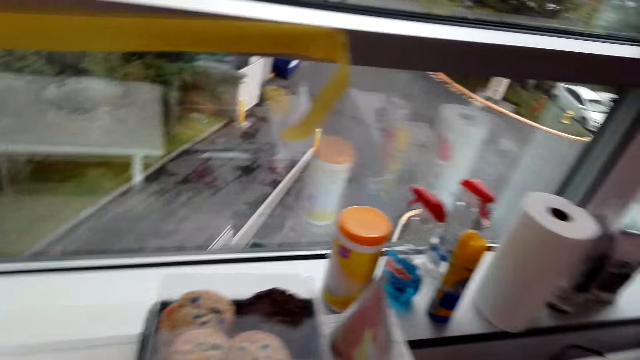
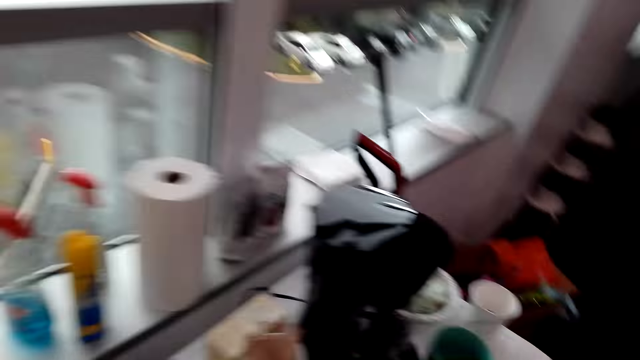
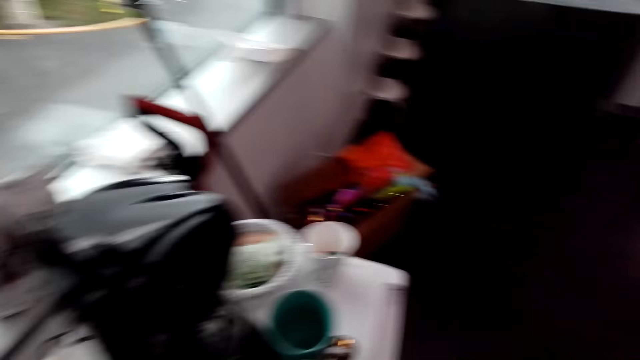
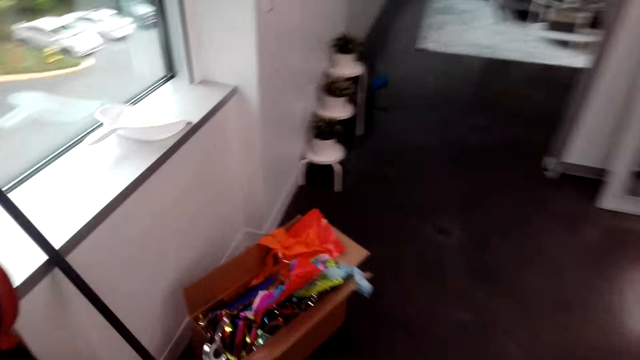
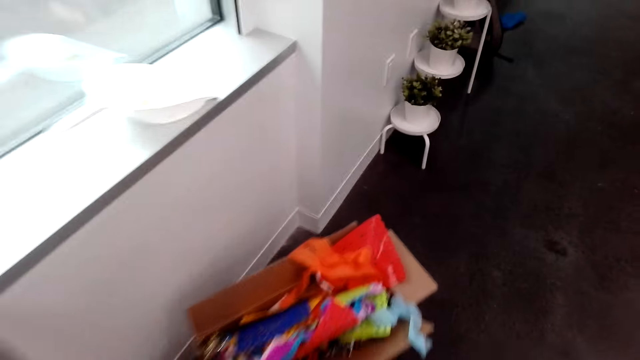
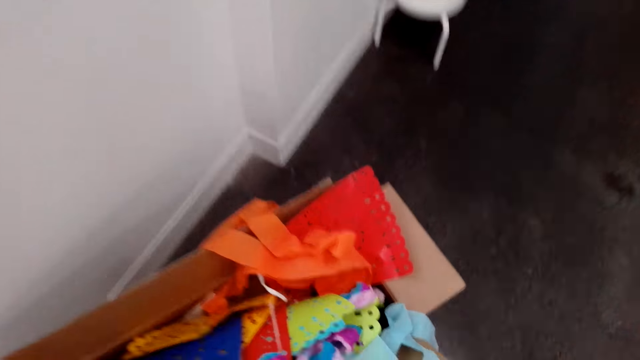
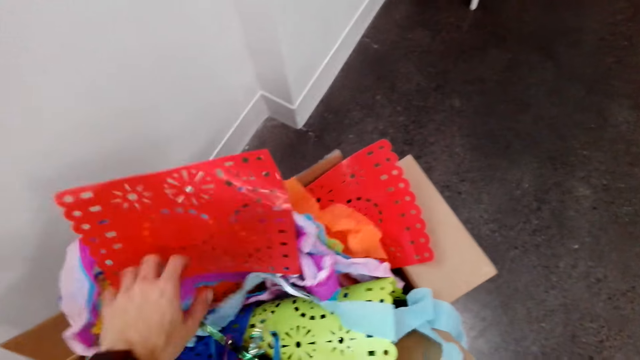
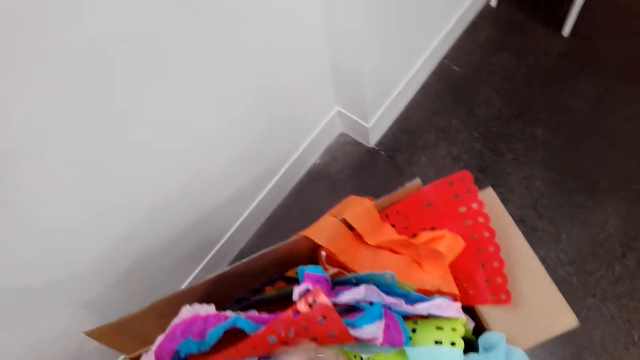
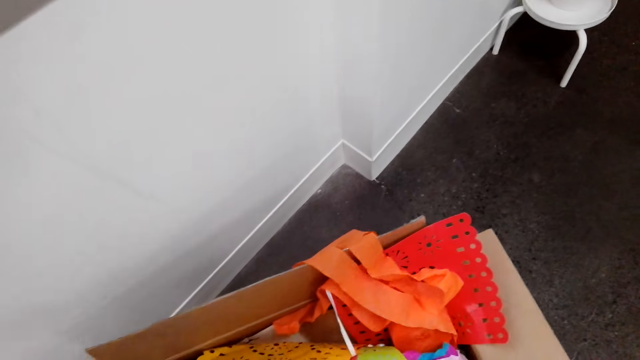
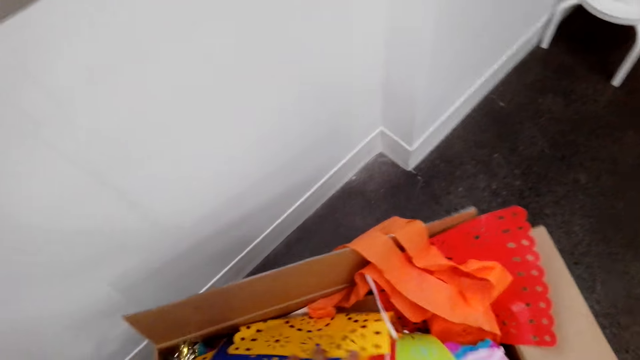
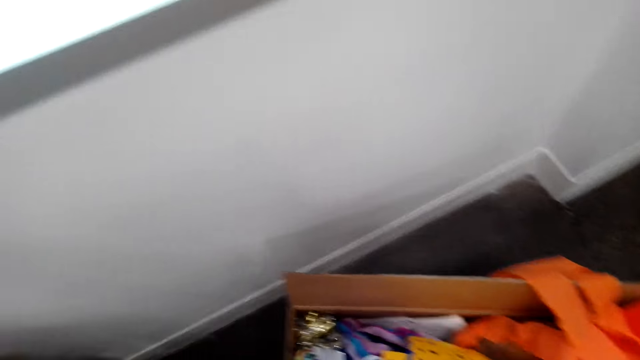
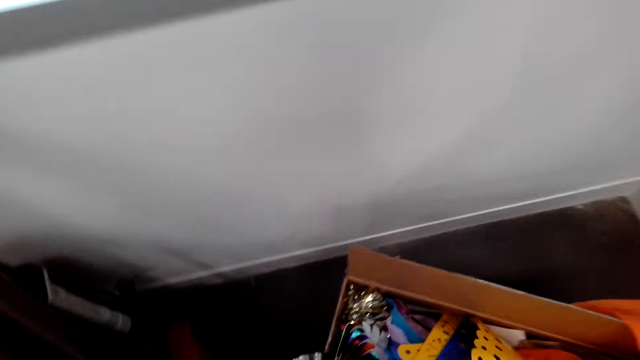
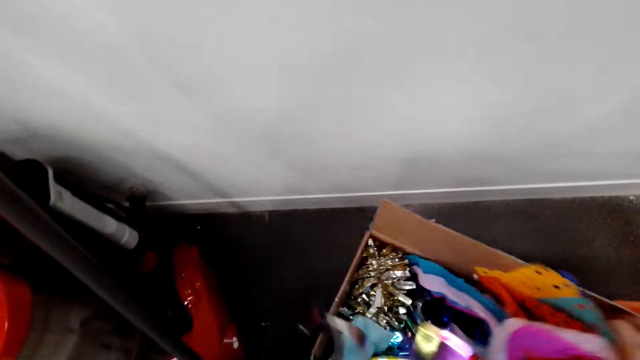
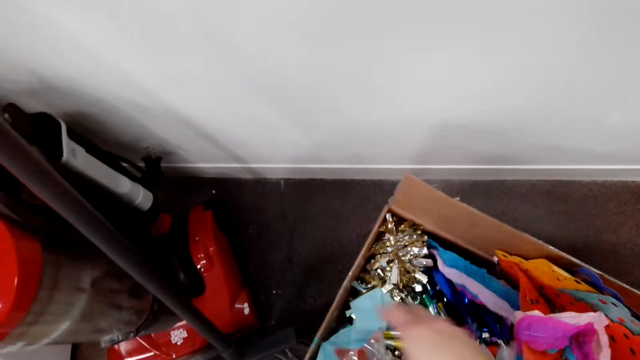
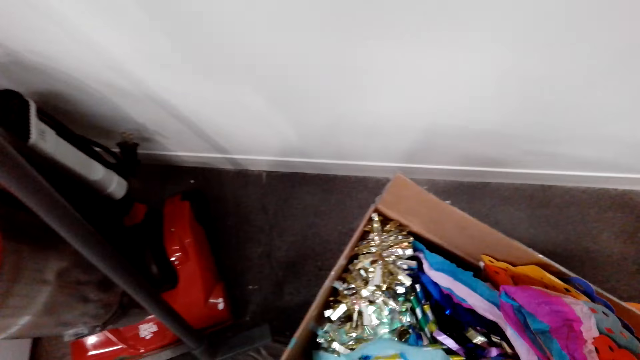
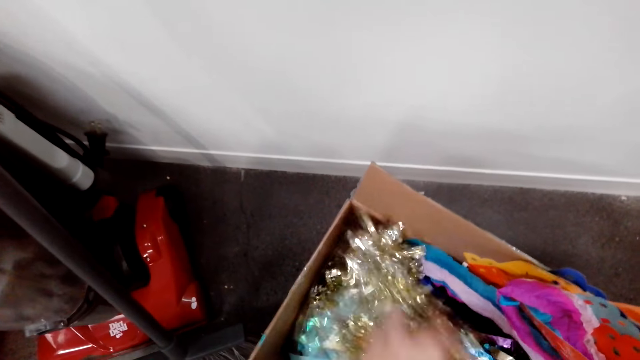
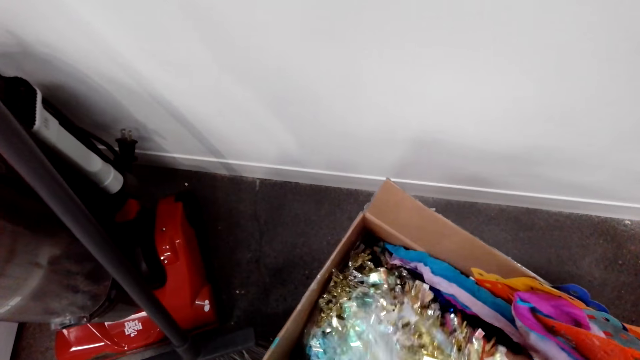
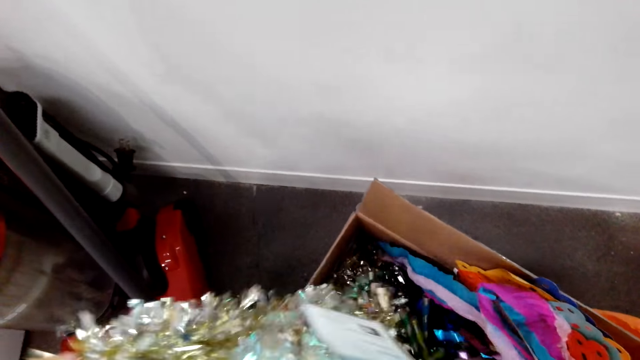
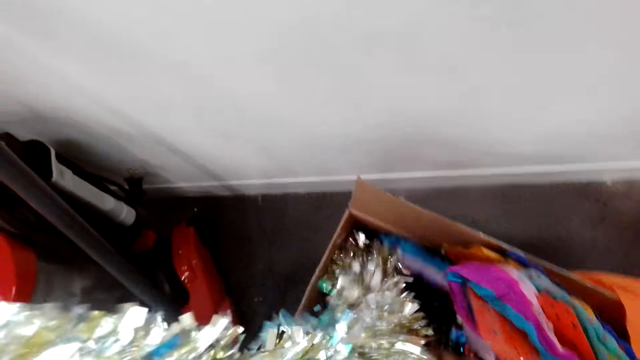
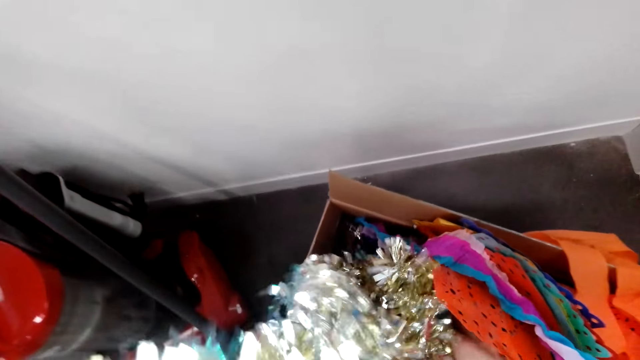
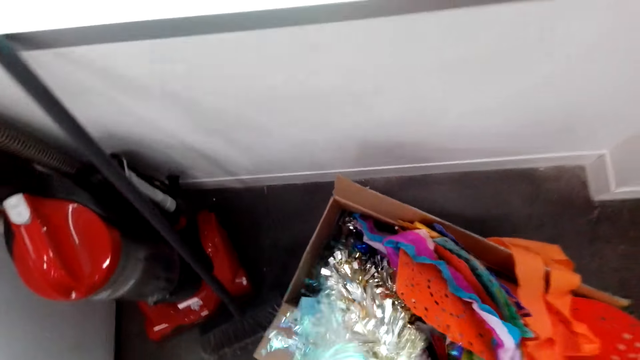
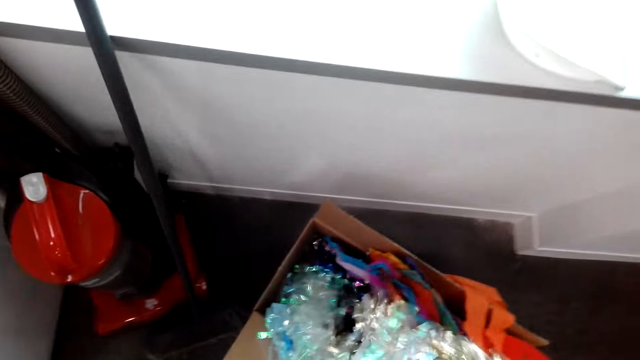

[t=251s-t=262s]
The camera wearer walks towards the box. They select flowers from the carton. They look inside the box. They hold the decorations.

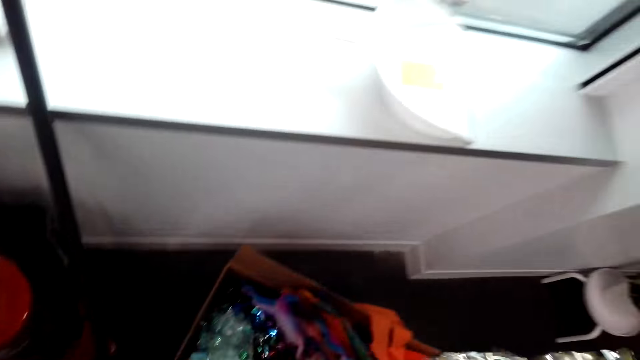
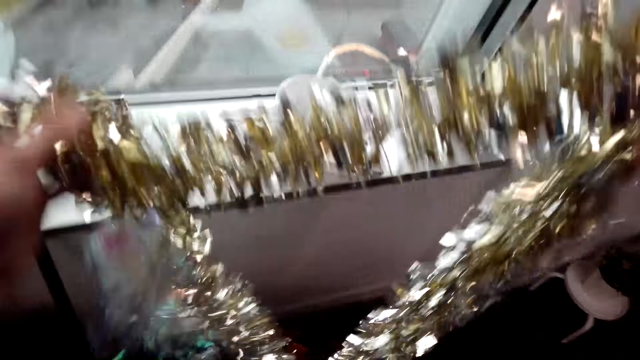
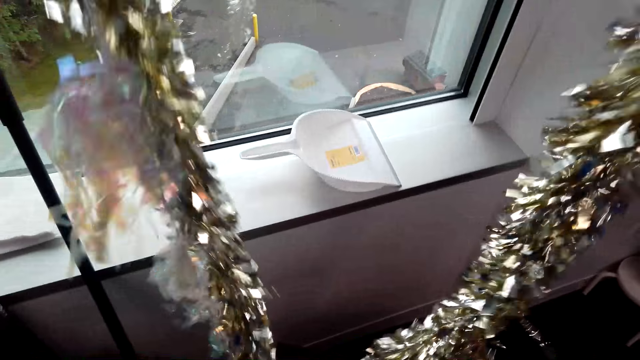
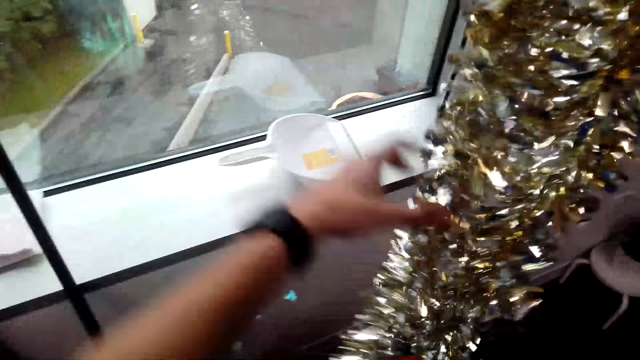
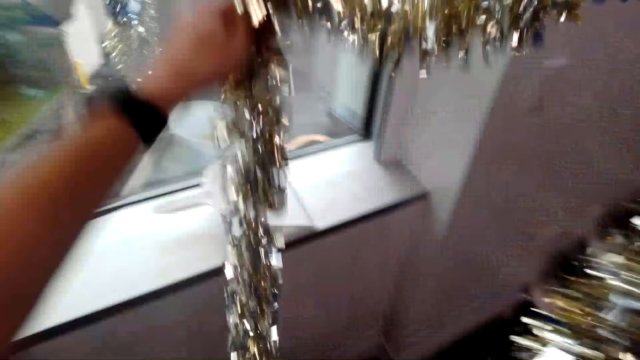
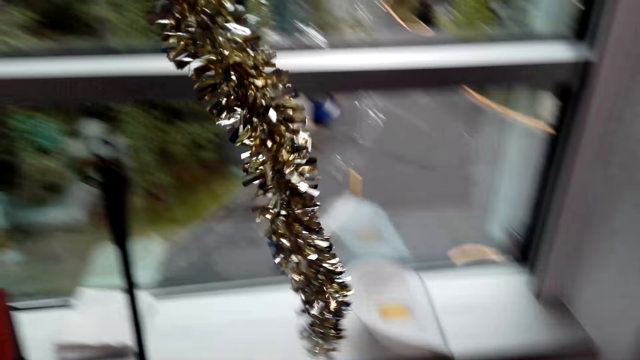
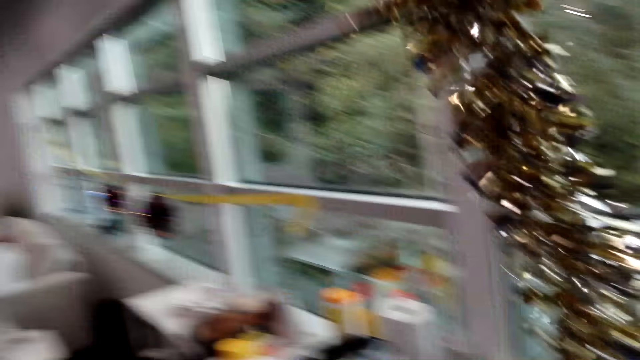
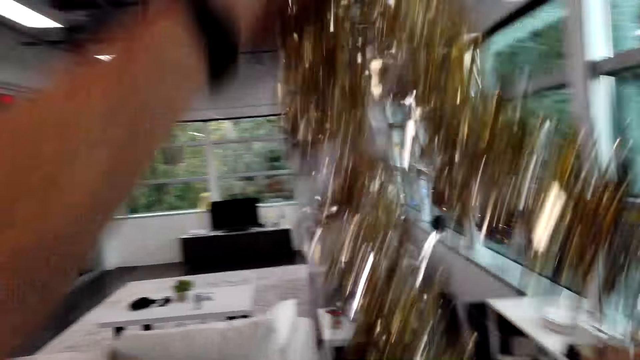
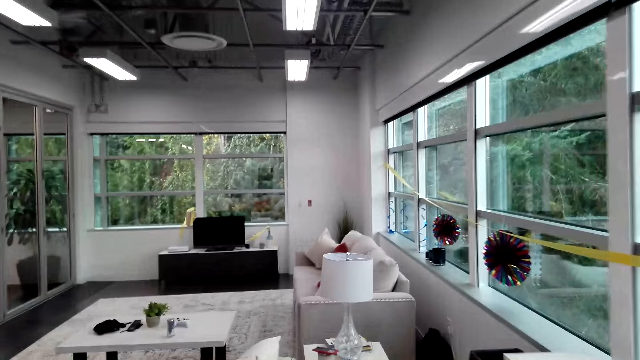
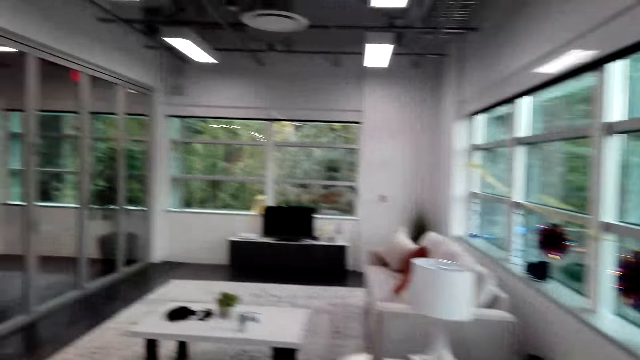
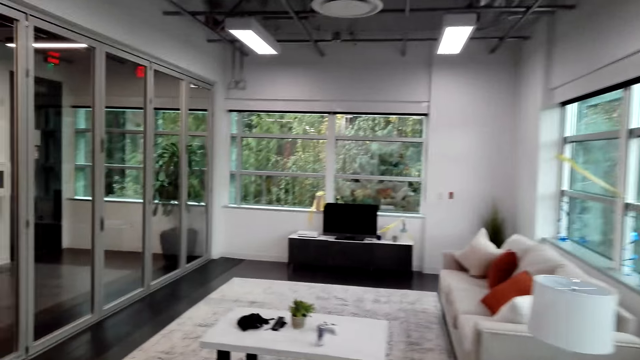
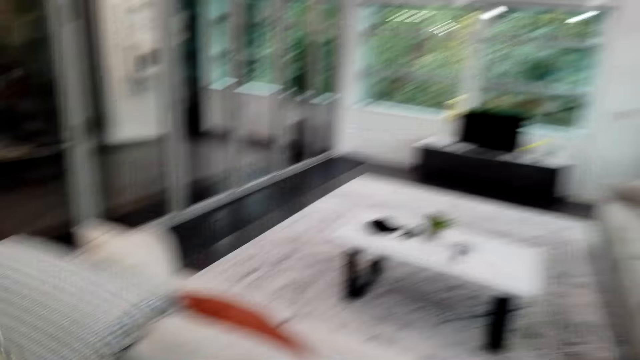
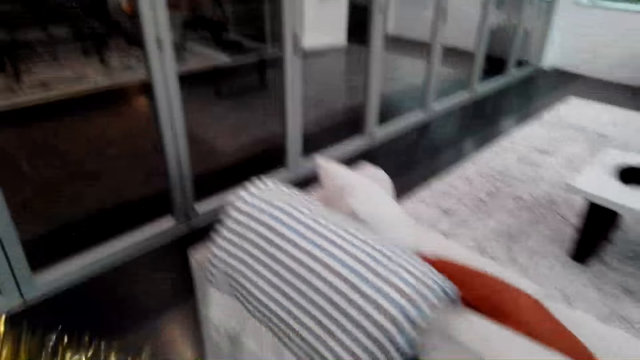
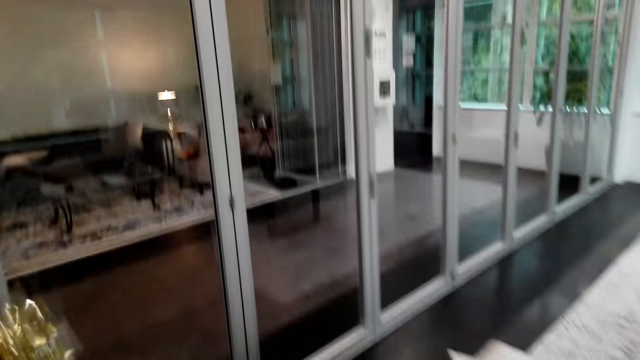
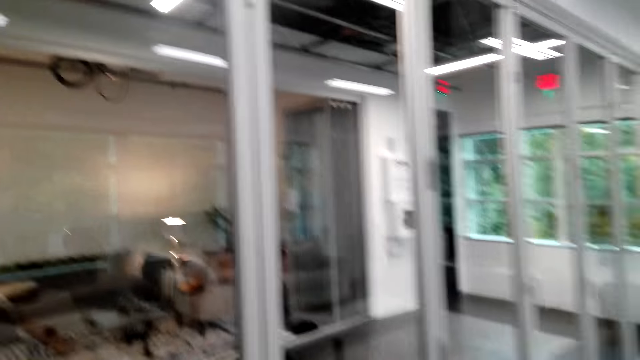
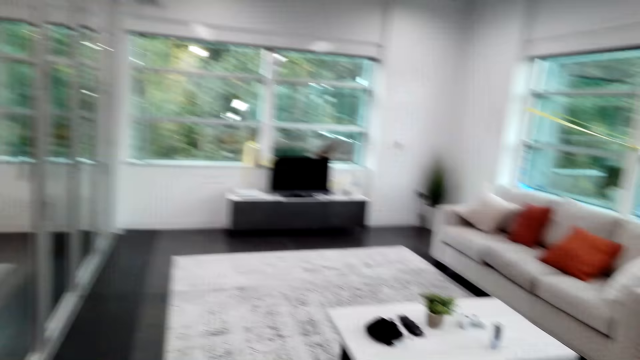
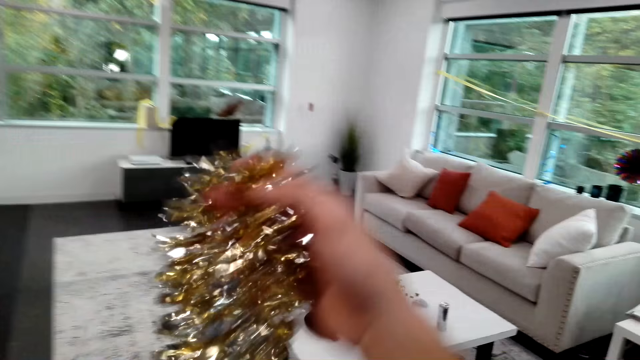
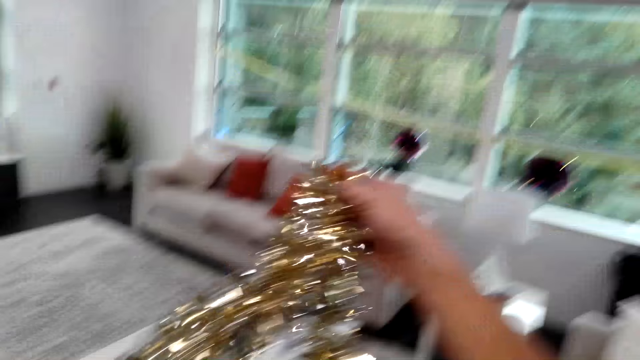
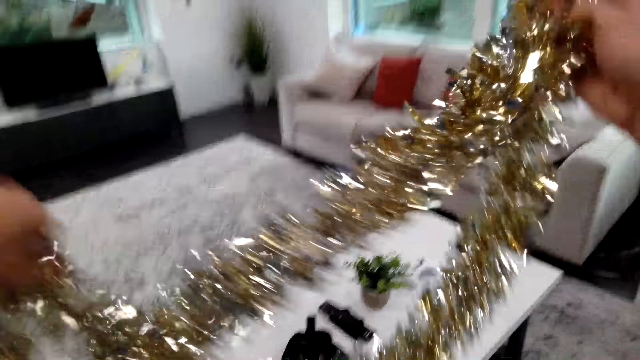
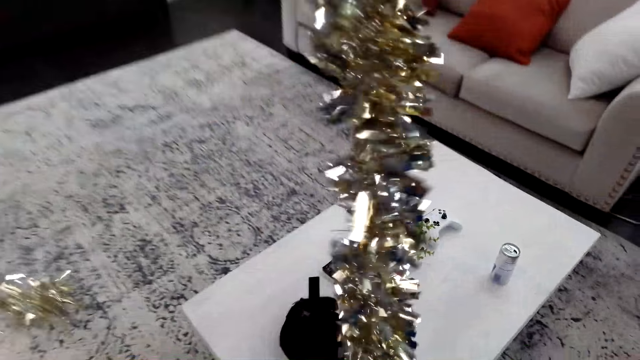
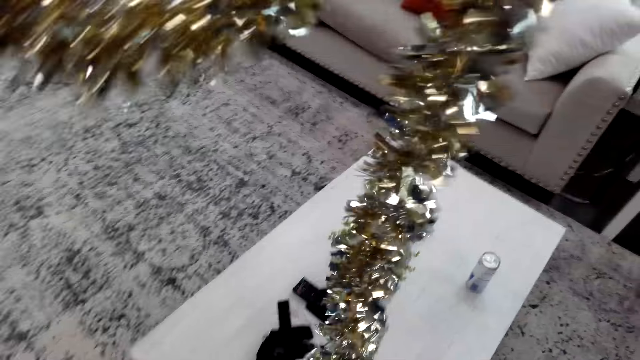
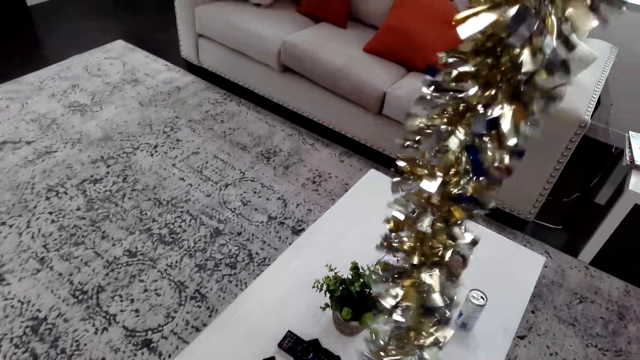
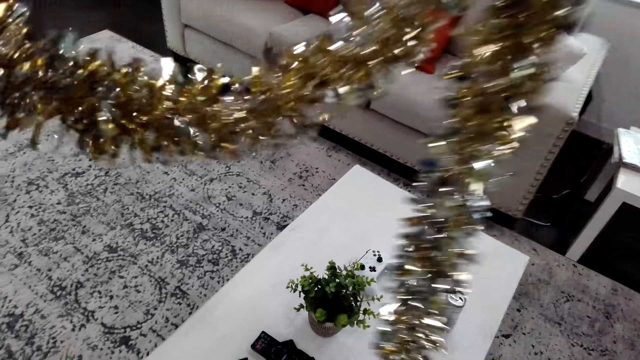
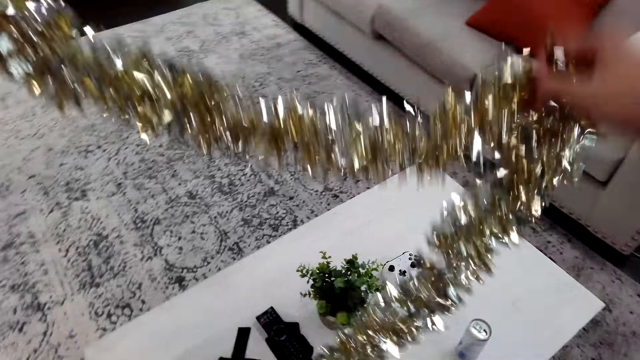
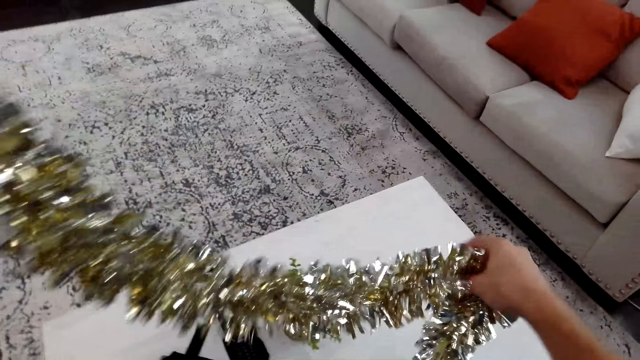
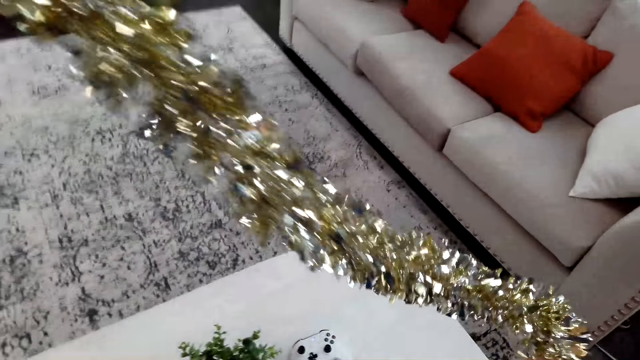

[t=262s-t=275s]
The camera wearer holds up the decoration. They walk away from the box. They lift the flower.
